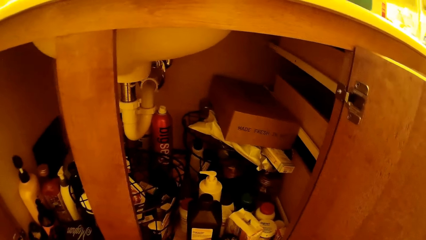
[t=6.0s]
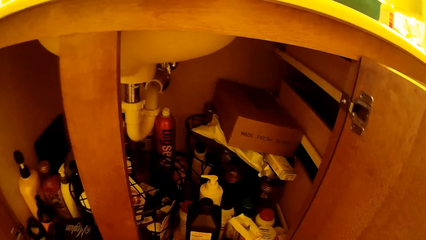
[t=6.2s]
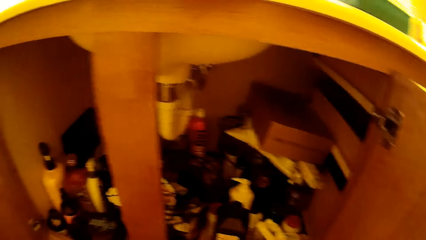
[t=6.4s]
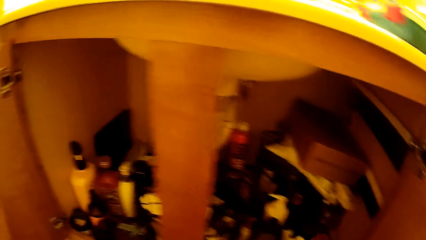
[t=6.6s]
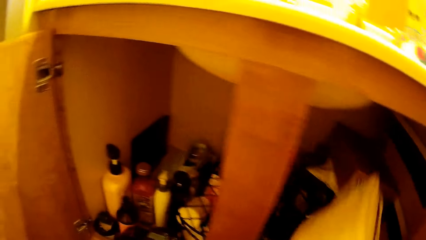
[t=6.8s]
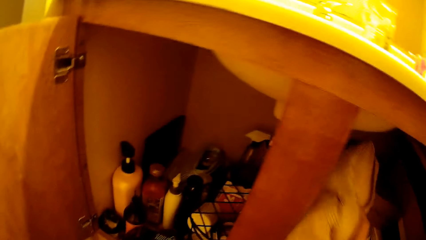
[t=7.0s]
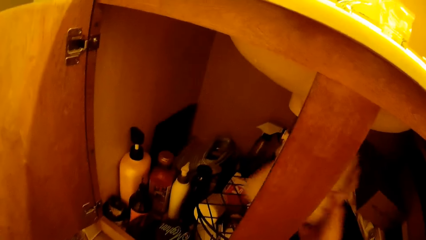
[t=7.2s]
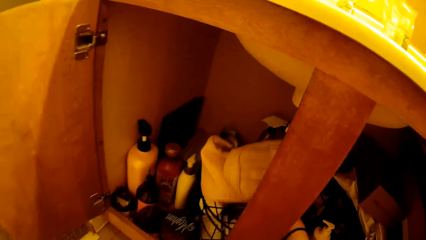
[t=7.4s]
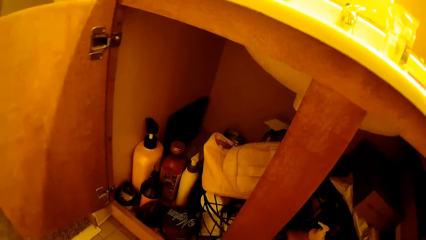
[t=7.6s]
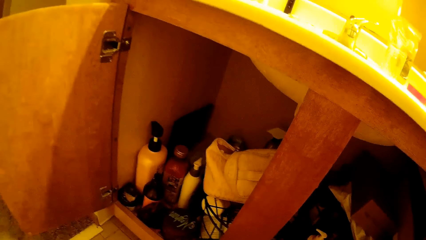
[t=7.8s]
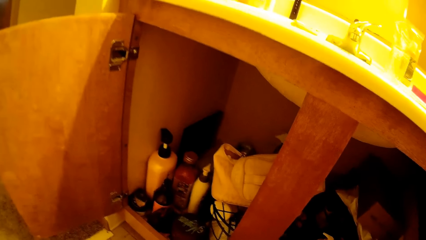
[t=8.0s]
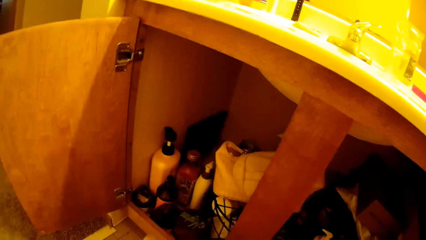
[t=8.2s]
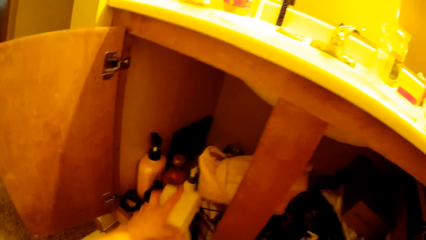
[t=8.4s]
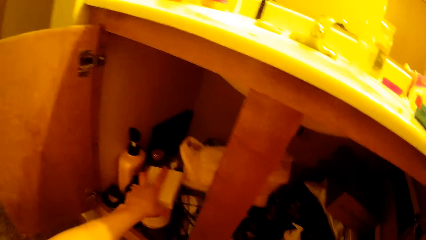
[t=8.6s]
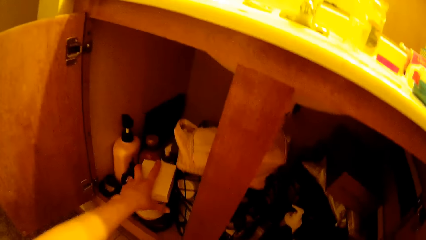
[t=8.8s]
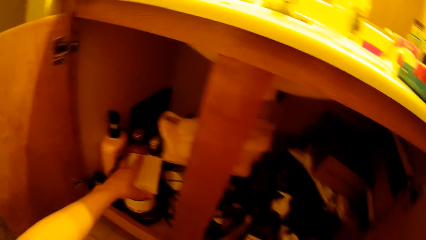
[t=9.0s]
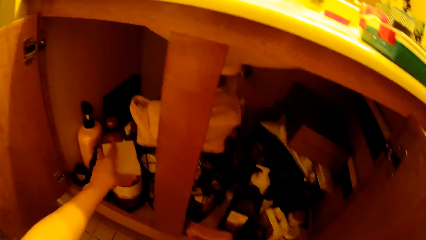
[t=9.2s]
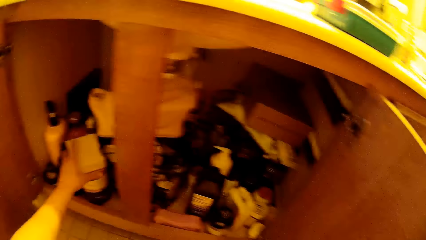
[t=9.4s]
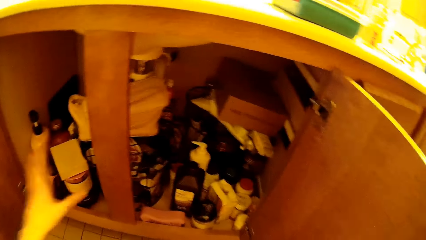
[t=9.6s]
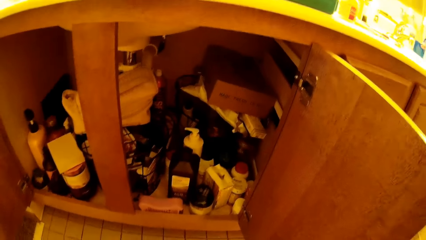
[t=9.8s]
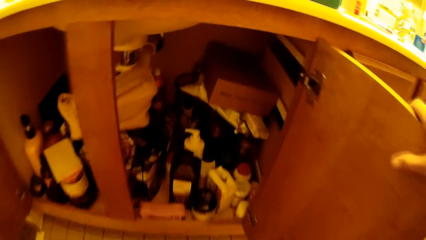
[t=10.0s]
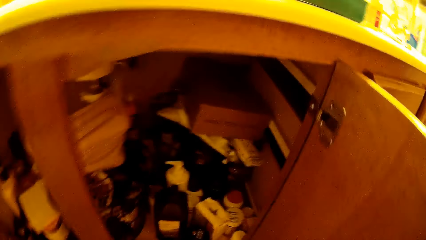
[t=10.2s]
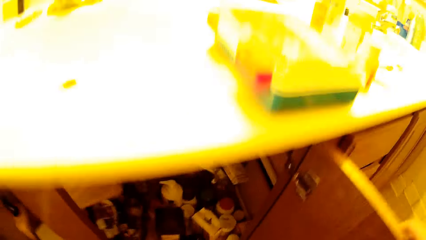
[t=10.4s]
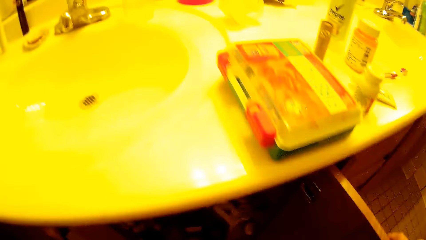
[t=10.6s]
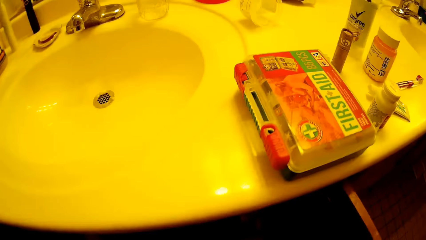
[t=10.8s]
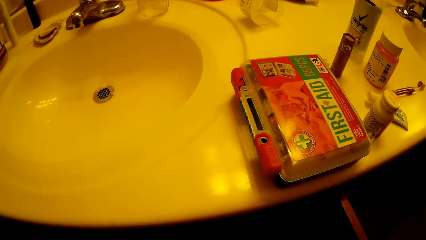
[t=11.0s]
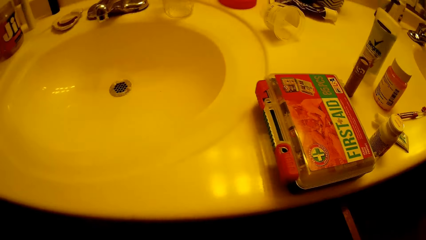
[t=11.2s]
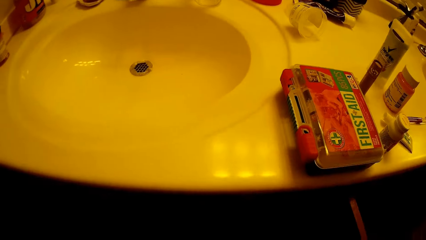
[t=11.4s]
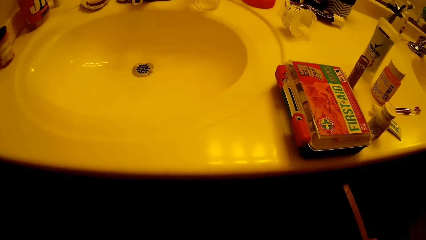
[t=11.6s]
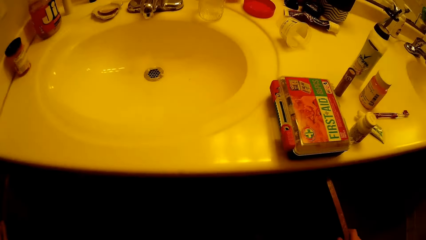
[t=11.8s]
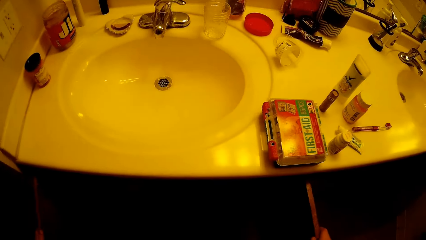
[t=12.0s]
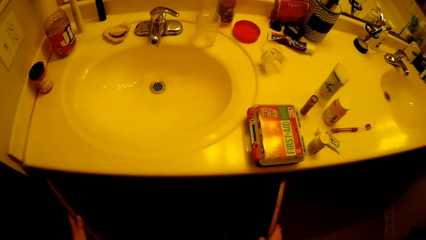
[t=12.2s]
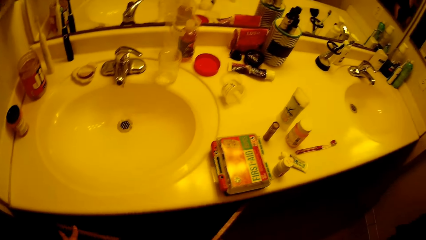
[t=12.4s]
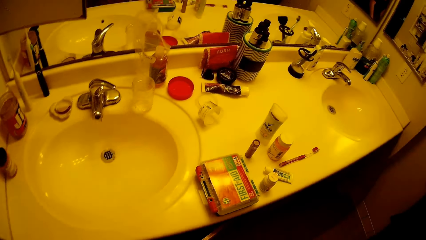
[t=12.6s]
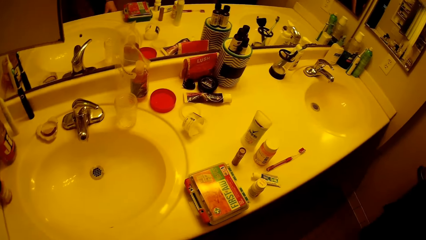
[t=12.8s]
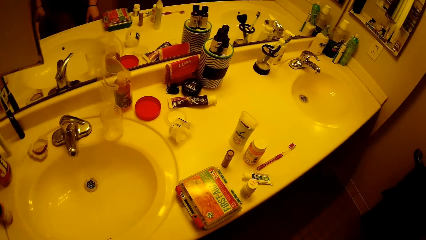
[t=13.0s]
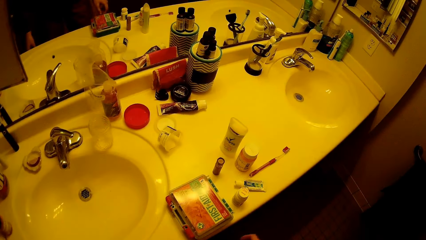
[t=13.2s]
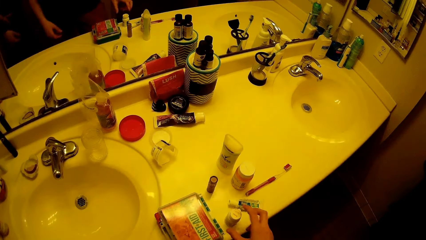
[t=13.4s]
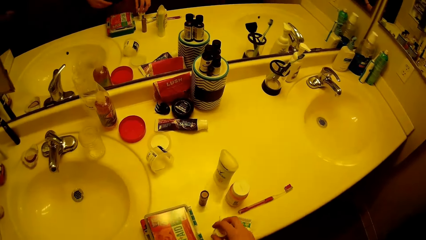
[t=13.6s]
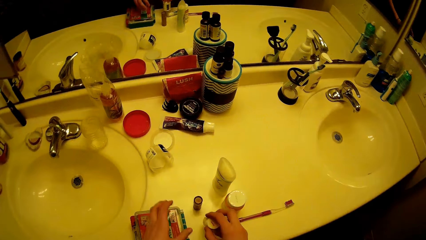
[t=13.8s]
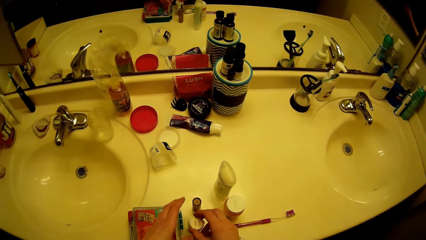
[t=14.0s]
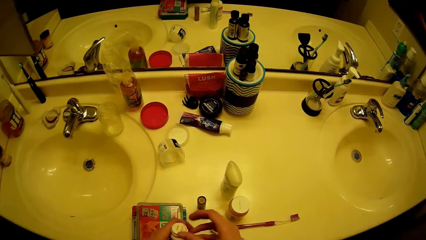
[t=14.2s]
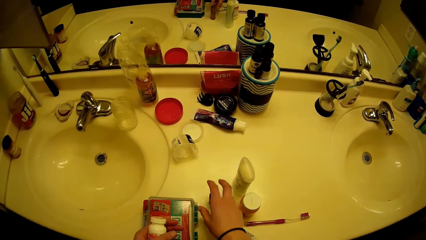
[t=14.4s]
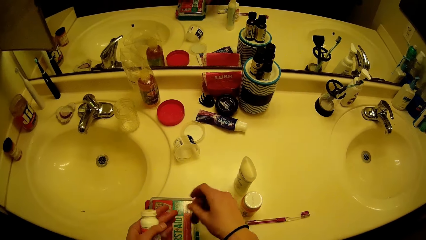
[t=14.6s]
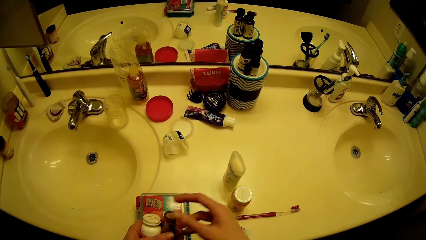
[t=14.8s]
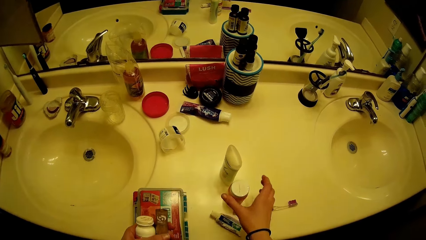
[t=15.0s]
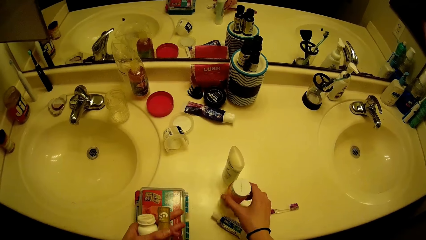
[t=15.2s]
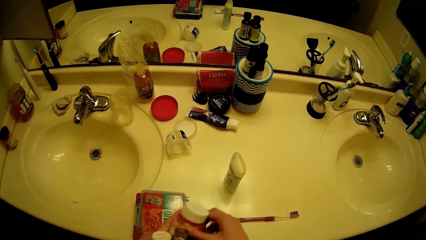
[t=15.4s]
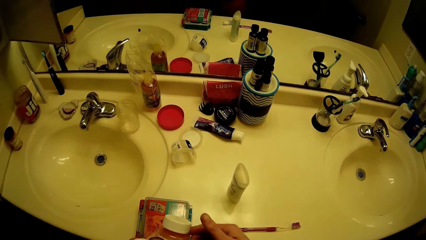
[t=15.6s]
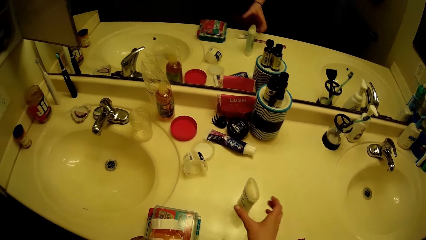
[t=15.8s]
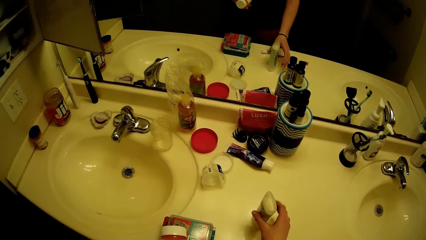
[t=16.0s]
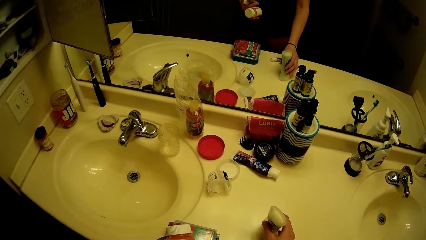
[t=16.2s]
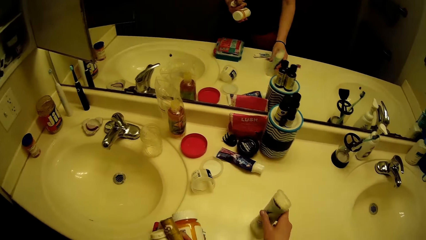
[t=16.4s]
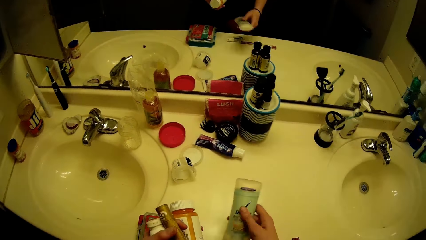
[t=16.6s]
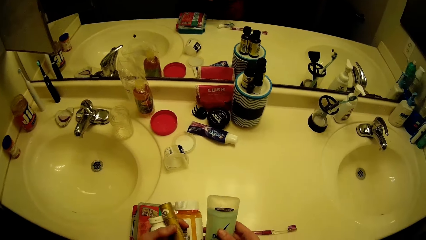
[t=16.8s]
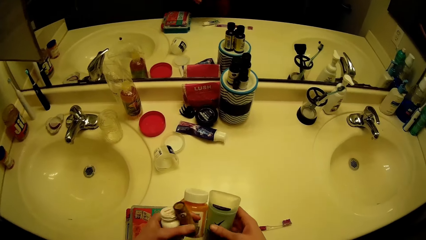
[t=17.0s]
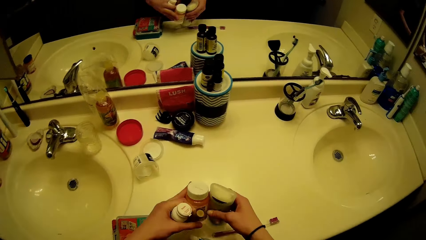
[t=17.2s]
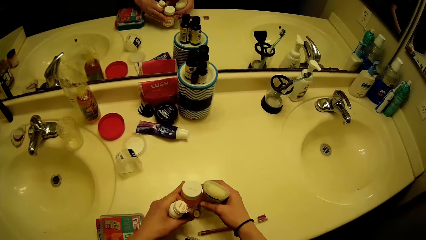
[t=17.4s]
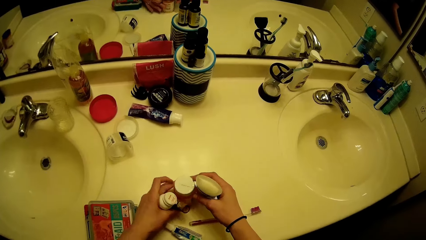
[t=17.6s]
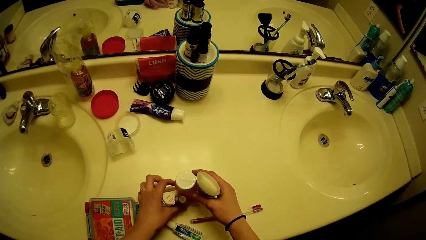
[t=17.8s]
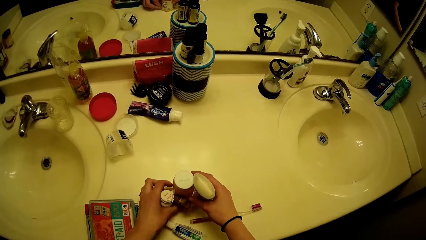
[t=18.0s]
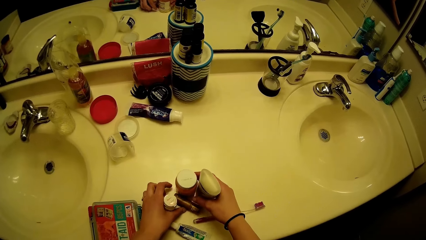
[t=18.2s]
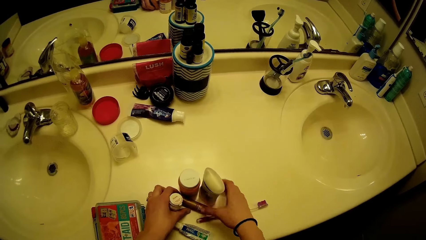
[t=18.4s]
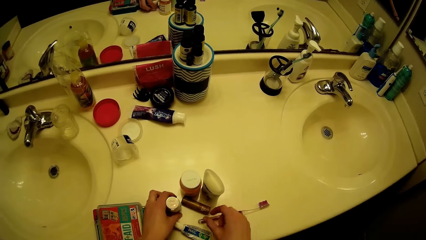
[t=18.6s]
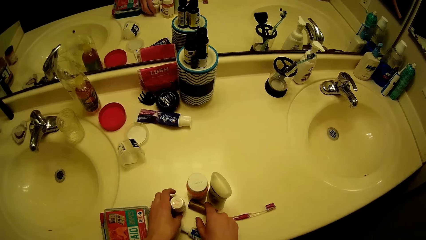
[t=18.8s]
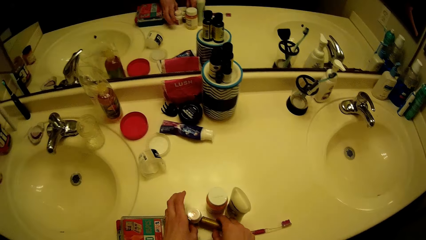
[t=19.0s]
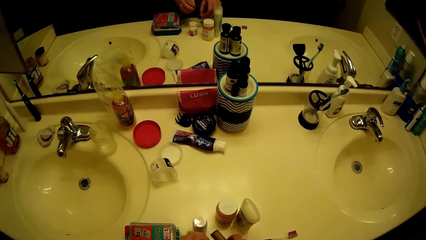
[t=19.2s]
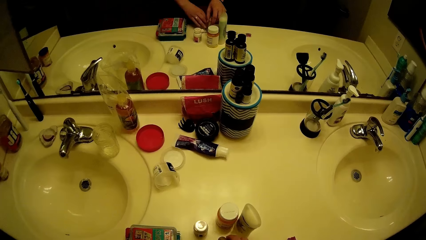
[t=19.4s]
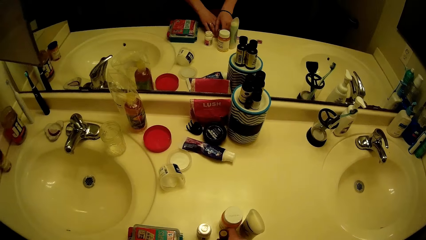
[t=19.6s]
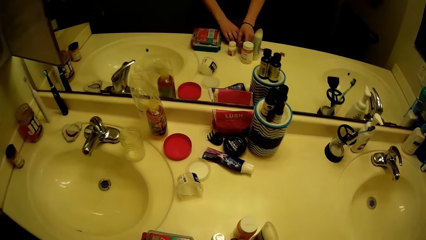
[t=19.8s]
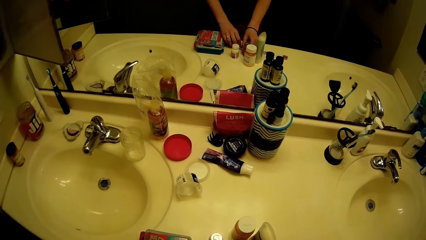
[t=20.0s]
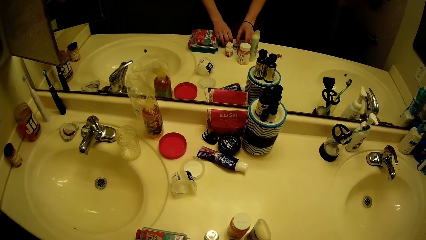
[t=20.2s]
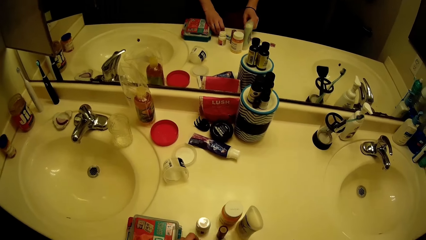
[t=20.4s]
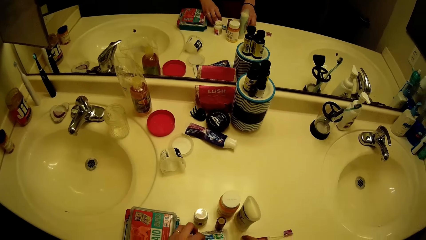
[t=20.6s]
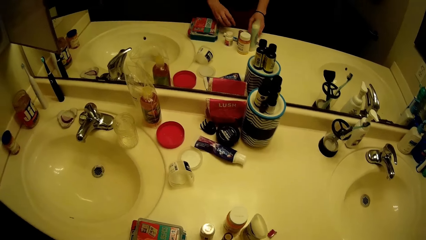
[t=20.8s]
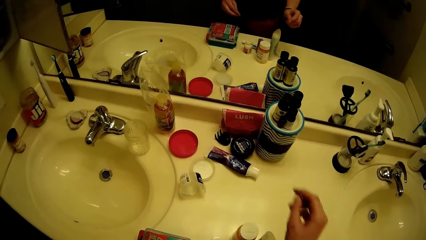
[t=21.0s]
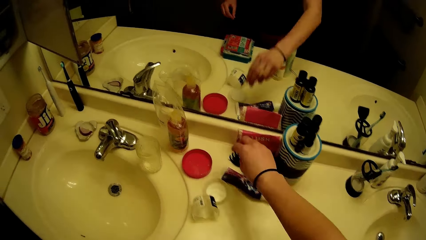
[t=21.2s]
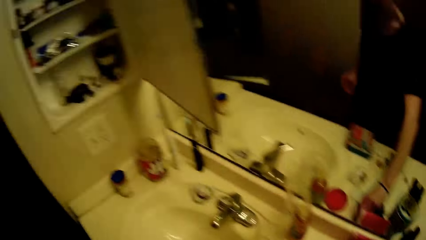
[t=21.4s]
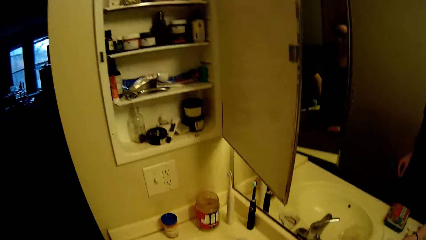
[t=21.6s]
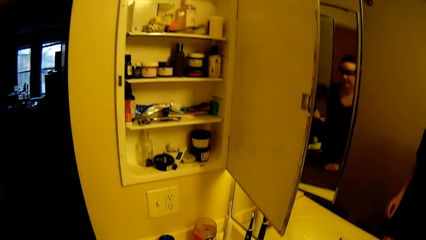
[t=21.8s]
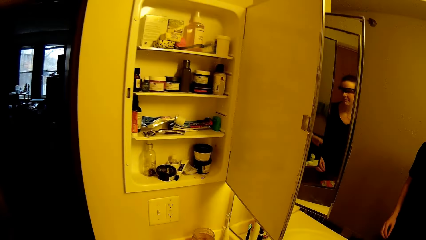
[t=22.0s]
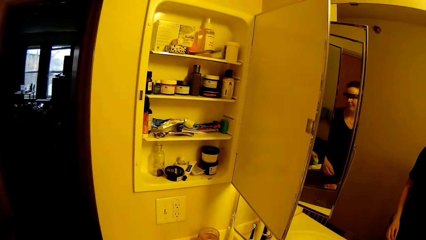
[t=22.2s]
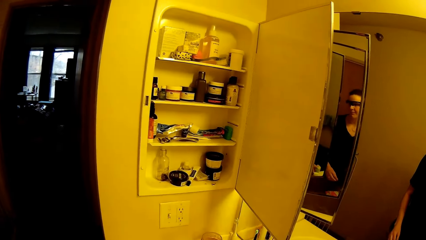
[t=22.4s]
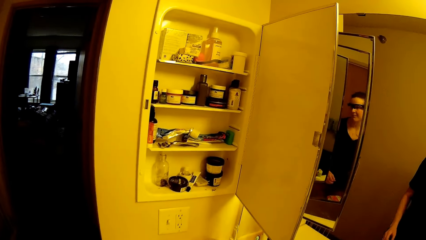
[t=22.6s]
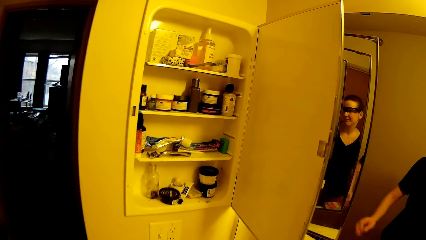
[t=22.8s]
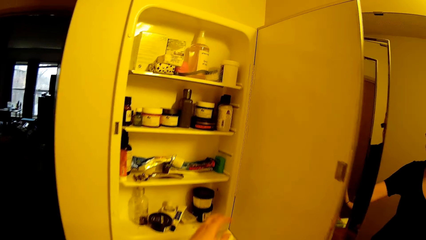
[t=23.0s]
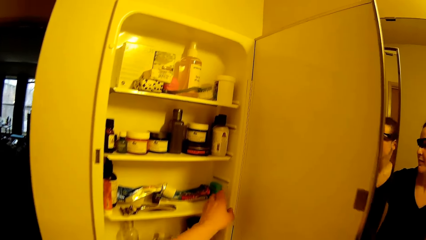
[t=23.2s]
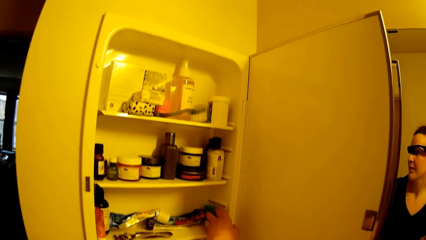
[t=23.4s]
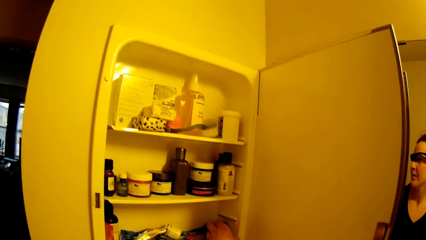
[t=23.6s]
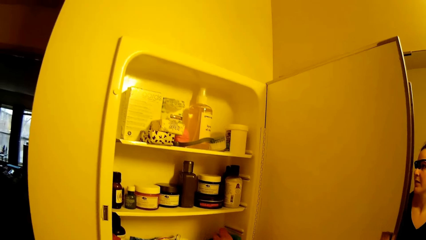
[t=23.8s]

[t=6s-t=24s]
The camera wearer puts a bag in the cupboard. She puts a glass jar or box in the cupboard. She stands up. She picks up a small plastic container on the bathroom sink. She picks up a lipstick container from the bathroom sink. She picks up another small plastic container on the bathroom sink. She does so again. She drops the containers in her hand on the bathroom sink. She picks up the lipstick. She picks up a small container from the cupboard on the wall.
